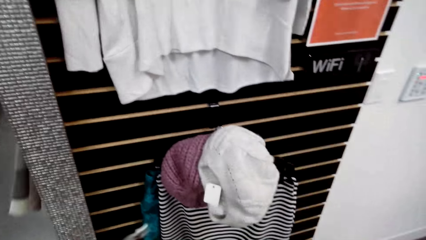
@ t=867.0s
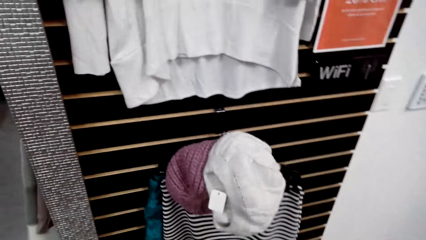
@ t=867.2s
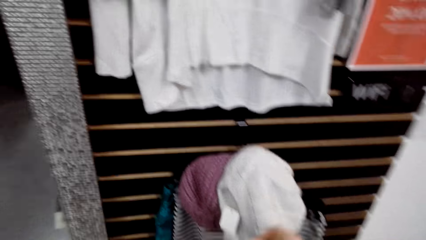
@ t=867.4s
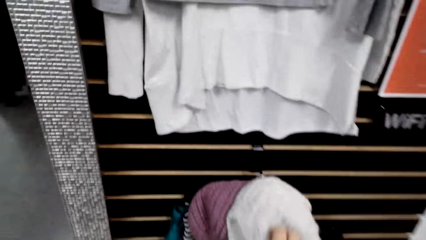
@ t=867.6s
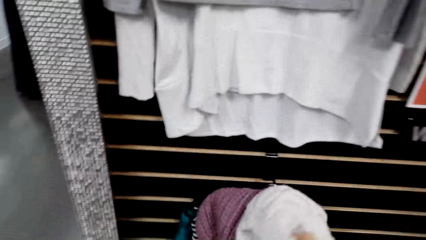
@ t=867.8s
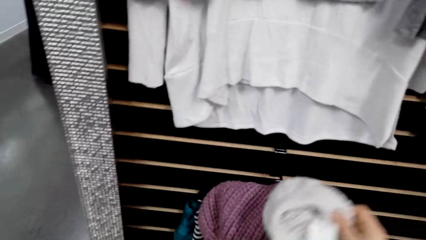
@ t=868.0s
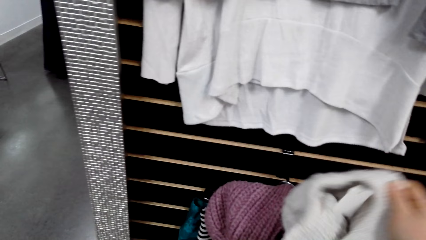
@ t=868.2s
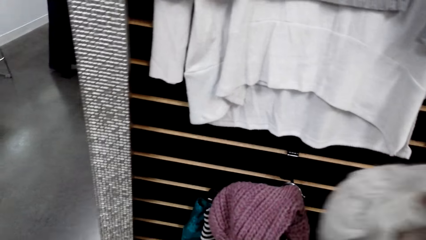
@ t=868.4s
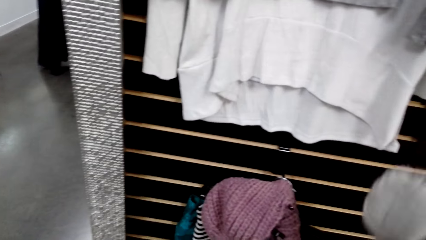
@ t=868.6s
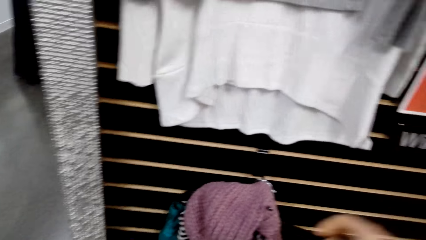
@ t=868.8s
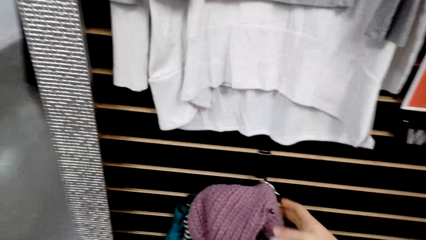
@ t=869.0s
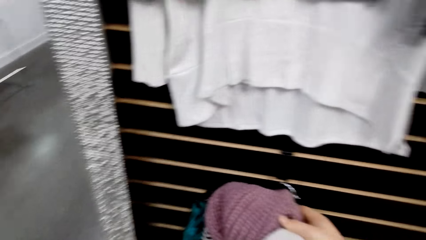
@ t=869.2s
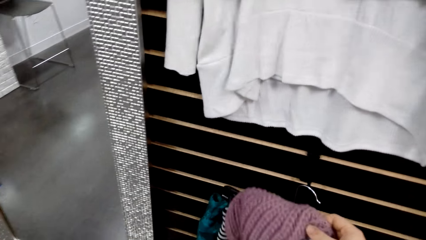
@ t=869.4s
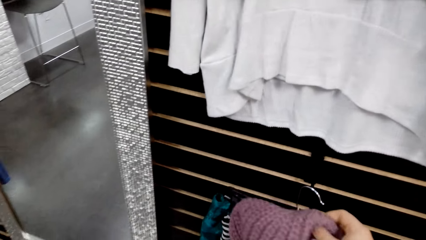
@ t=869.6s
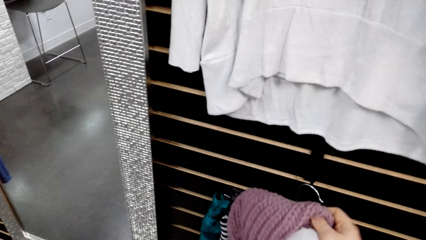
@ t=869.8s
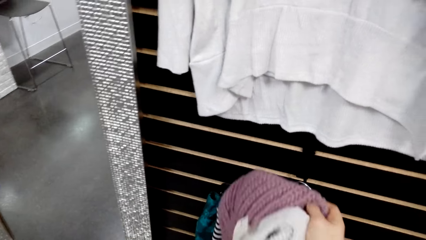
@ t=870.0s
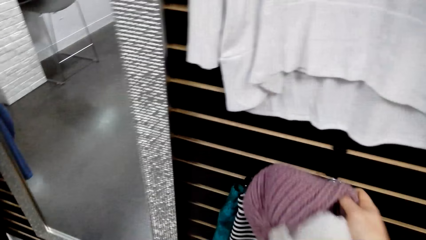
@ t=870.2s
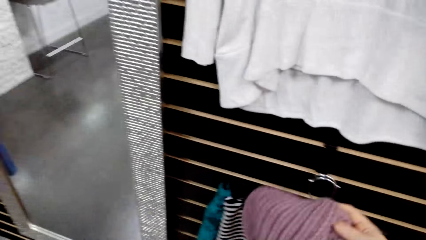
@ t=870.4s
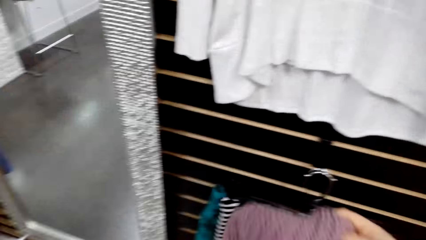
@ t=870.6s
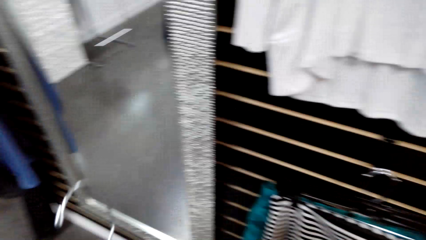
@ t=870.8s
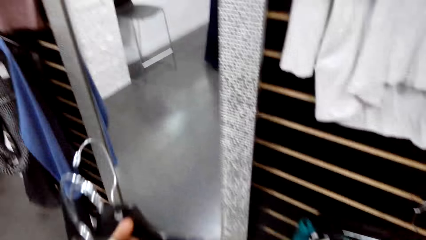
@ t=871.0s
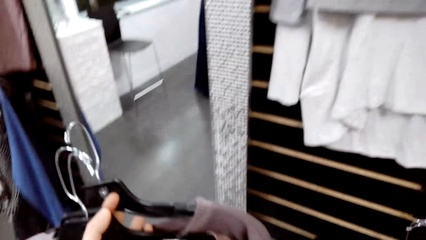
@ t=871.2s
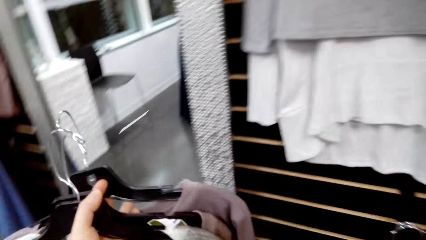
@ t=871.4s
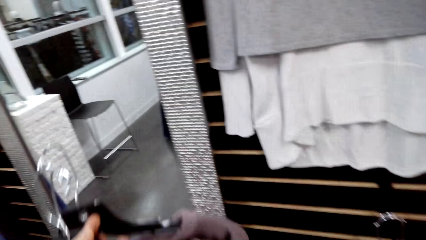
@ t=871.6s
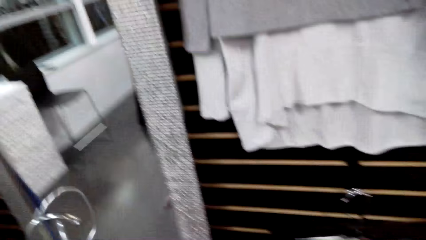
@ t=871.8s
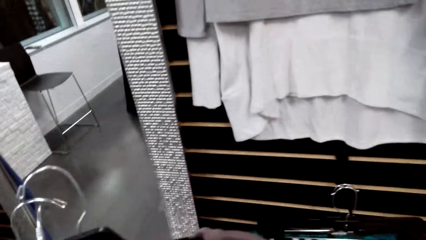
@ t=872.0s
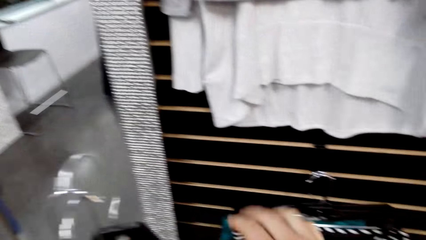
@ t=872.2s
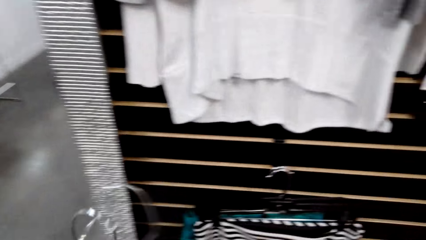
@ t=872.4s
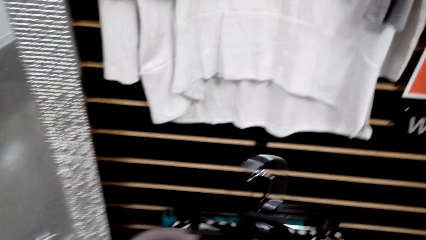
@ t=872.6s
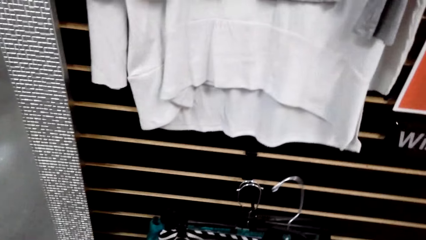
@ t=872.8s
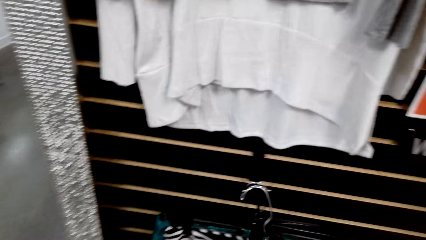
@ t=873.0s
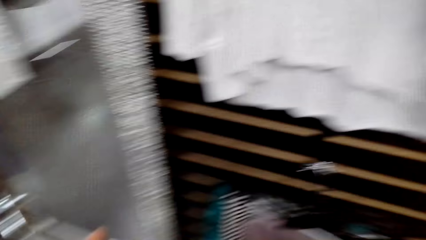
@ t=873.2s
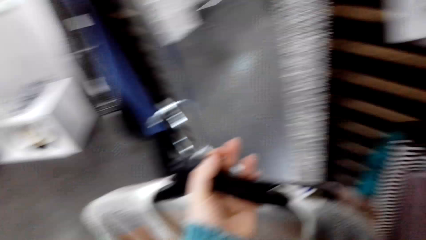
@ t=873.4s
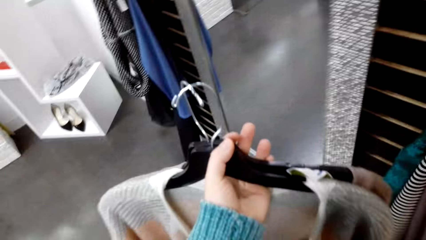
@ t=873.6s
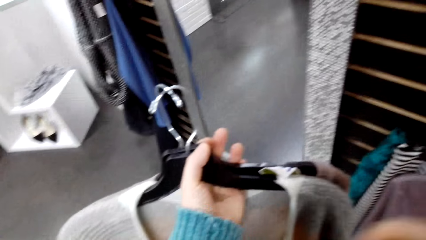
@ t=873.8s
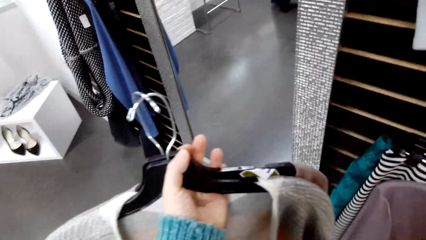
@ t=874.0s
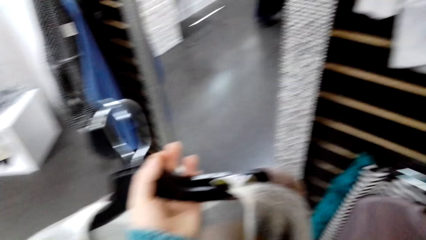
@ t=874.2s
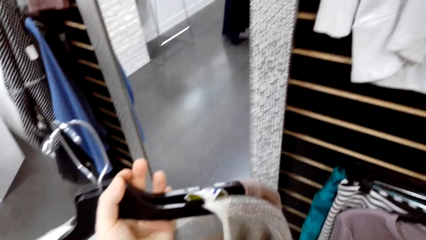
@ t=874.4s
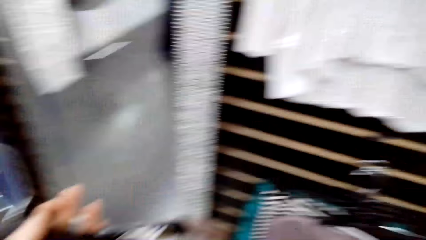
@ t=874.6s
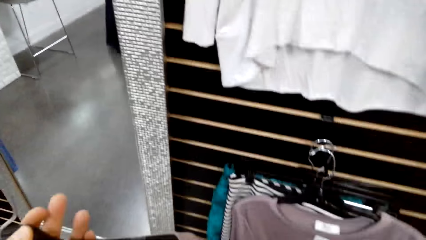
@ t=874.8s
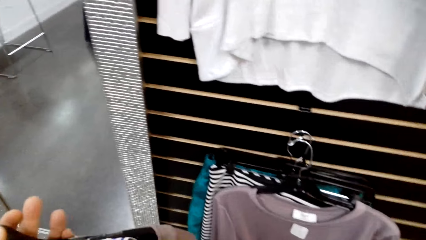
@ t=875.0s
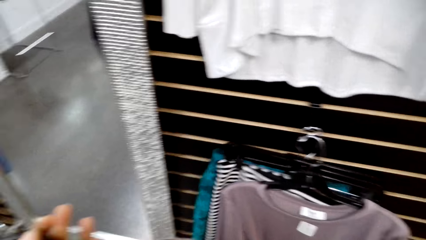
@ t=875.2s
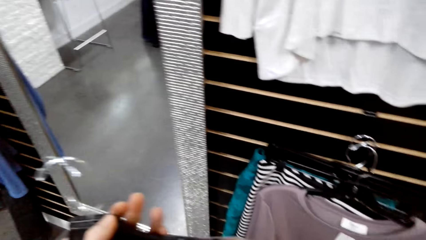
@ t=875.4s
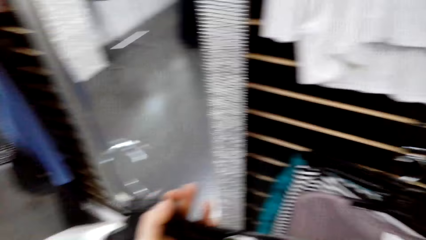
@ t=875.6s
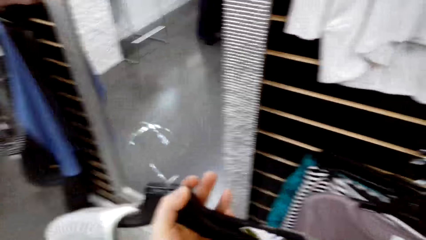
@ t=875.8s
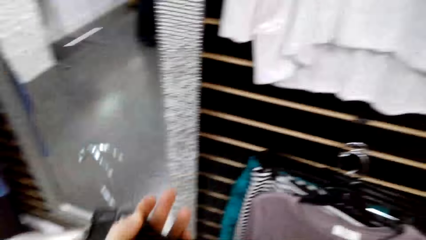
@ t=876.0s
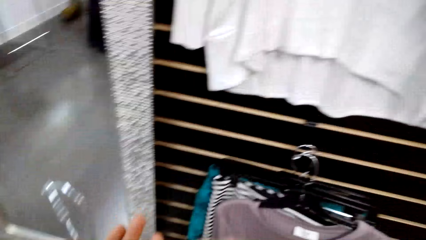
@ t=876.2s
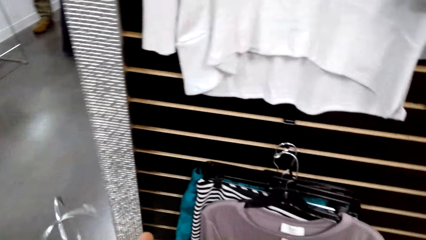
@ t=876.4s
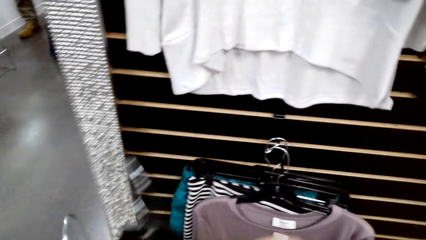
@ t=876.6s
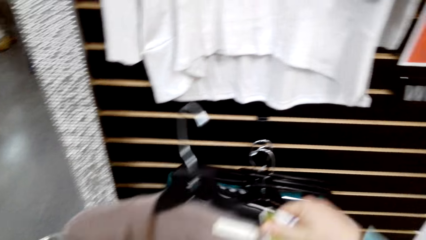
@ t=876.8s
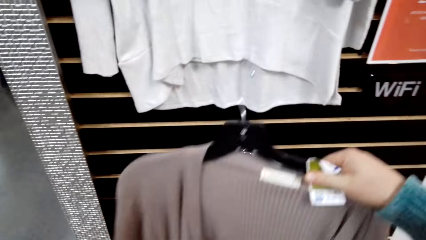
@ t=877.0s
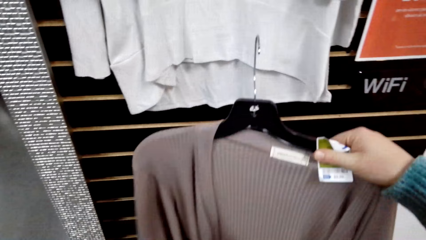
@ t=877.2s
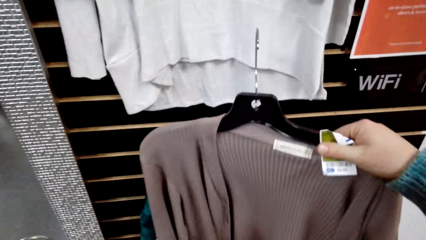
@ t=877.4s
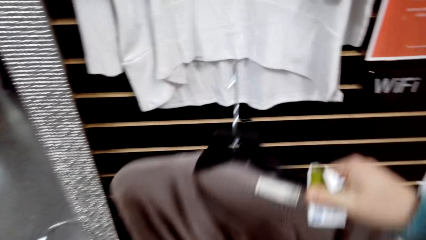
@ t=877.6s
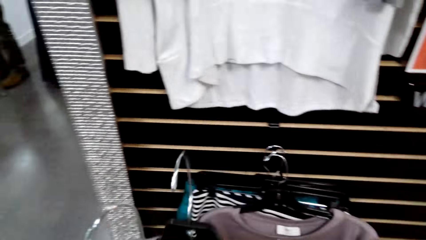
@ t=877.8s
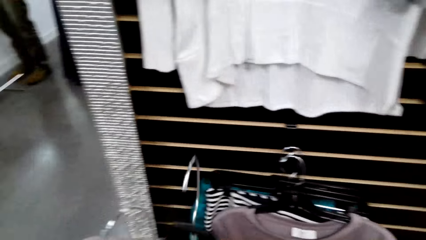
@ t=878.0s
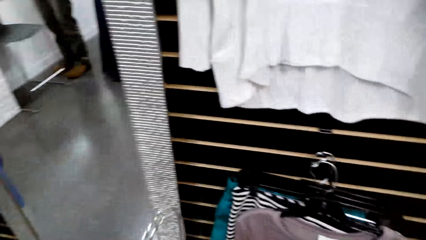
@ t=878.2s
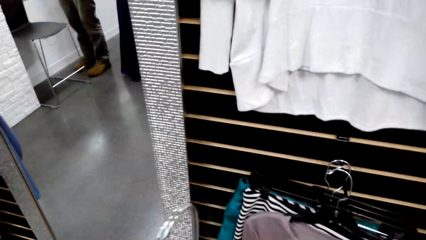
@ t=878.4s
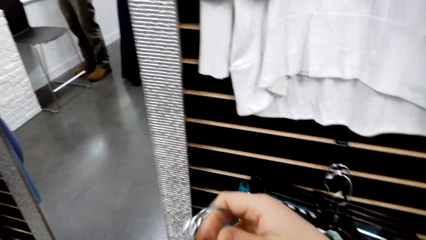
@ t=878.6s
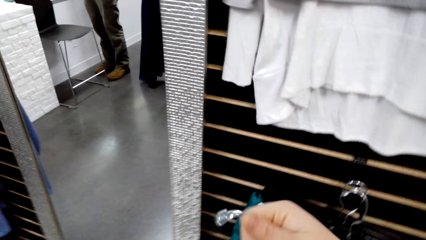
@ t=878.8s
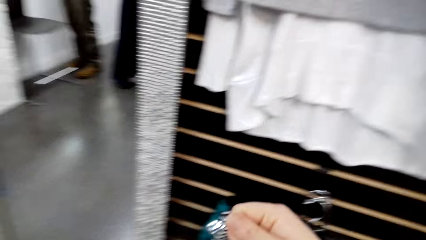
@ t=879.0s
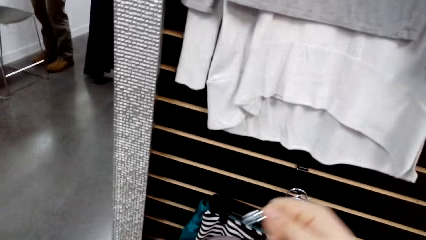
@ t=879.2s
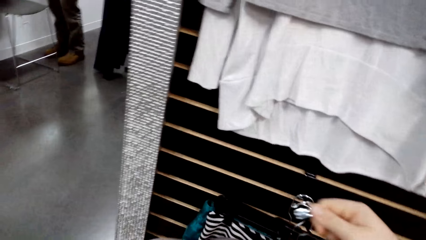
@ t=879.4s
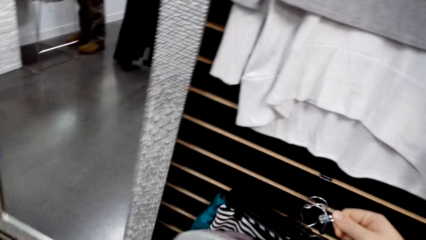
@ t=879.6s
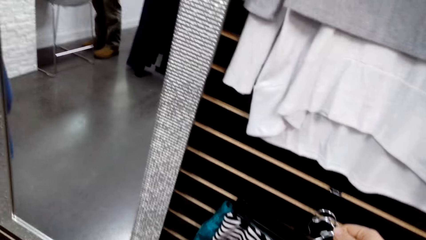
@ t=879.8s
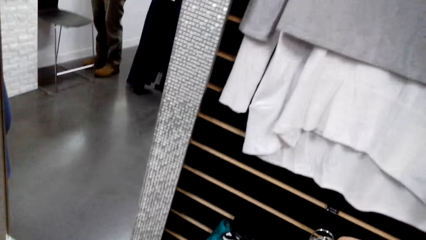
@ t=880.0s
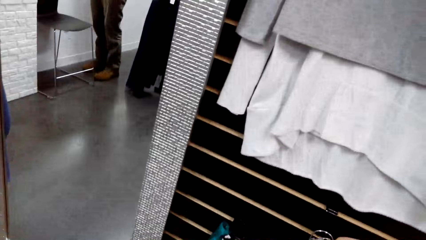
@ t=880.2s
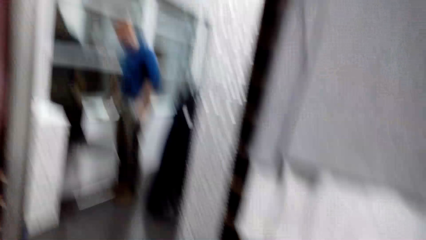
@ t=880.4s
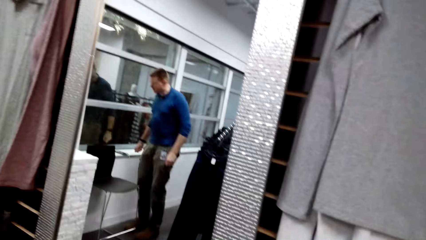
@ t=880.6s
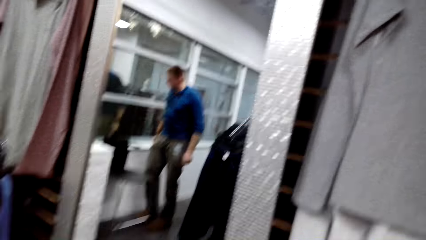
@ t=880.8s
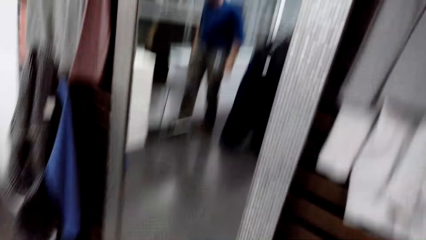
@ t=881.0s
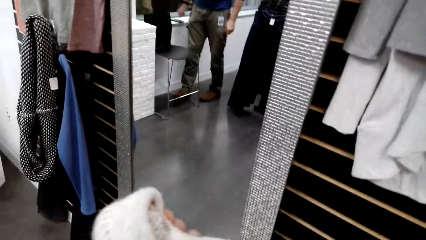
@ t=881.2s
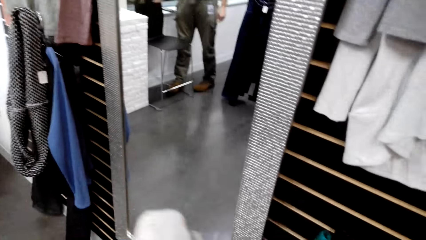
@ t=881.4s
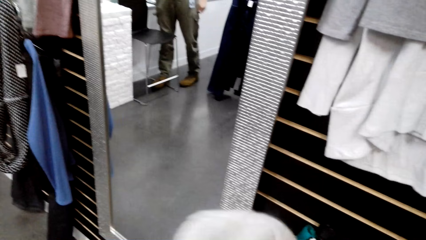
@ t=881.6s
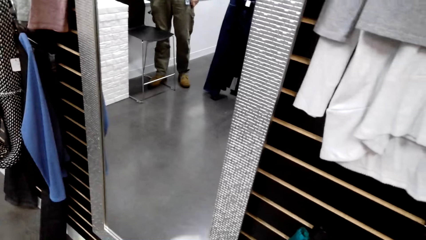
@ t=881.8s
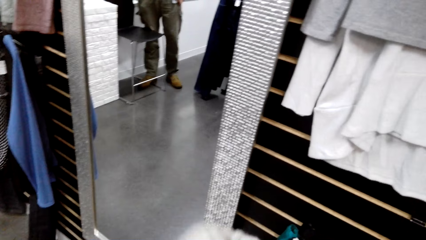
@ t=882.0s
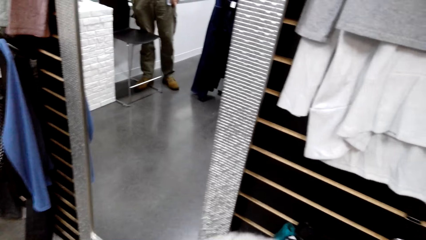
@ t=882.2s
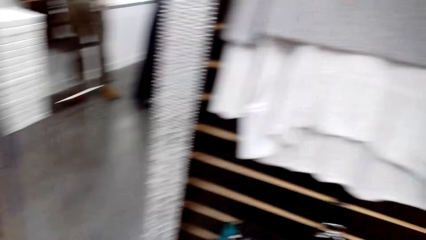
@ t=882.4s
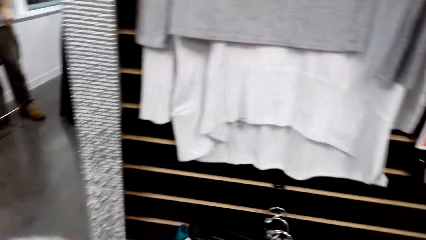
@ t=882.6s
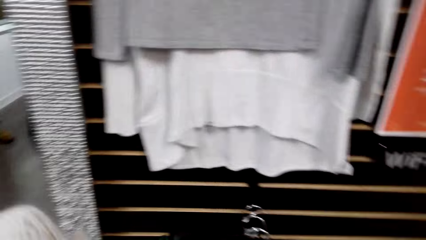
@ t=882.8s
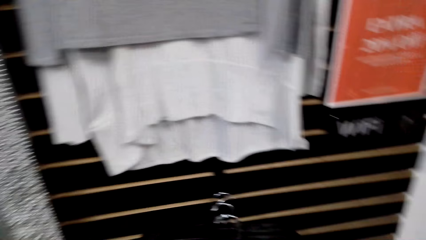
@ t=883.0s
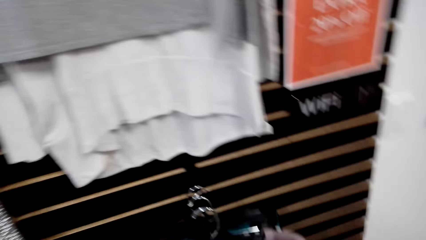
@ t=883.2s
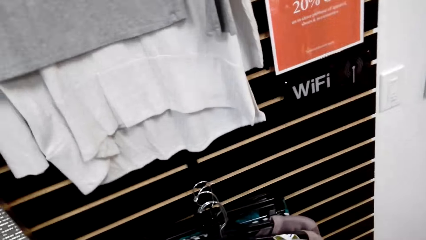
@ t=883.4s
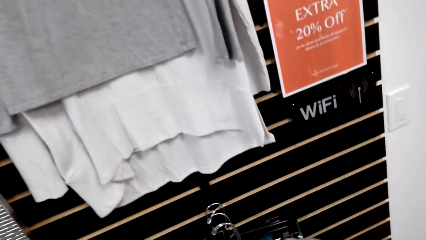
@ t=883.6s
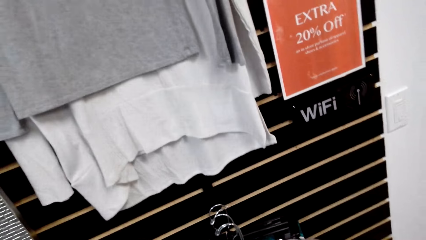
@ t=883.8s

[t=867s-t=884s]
The camera wearer picks up the winter cap from the clothes rack. They check the sweatshirt. They put the sweatshirt on the clothes rack. They check the sweatshirt. They put the sweatshirt on the clothes rack.
